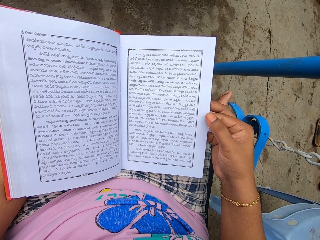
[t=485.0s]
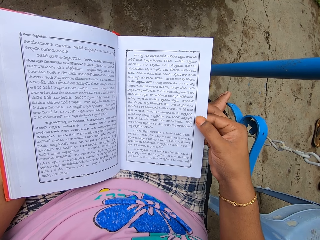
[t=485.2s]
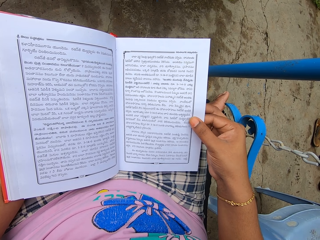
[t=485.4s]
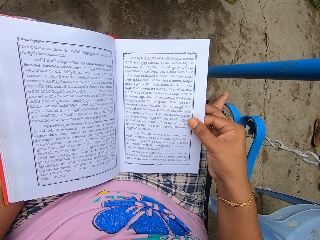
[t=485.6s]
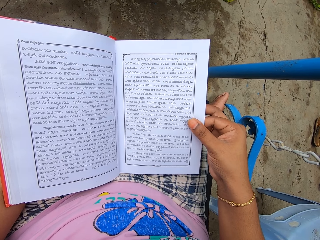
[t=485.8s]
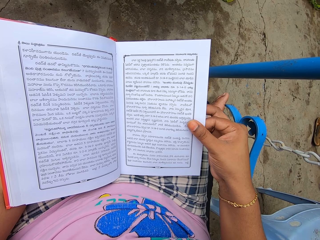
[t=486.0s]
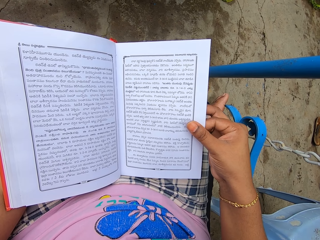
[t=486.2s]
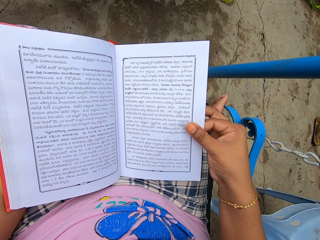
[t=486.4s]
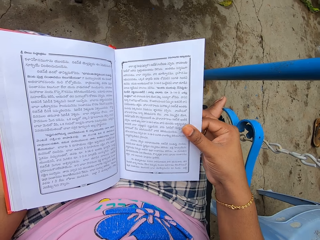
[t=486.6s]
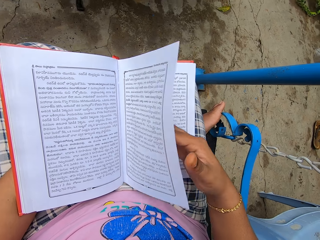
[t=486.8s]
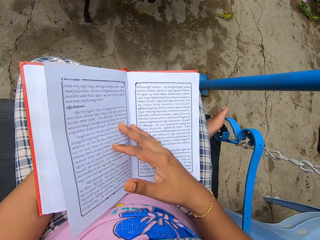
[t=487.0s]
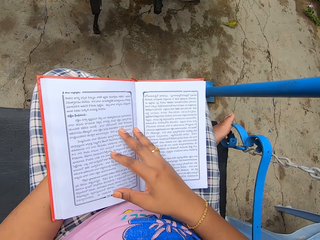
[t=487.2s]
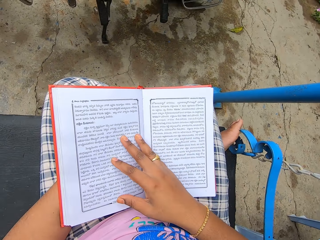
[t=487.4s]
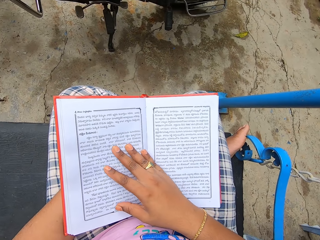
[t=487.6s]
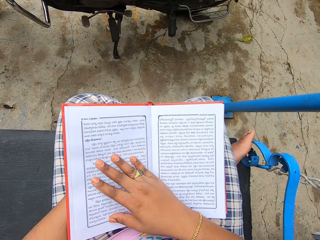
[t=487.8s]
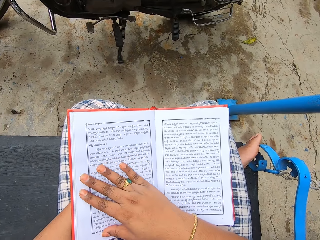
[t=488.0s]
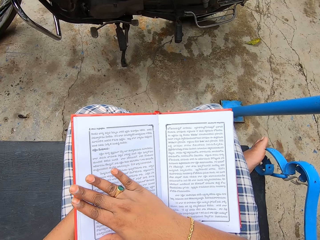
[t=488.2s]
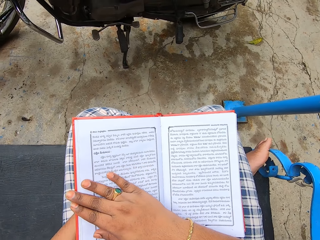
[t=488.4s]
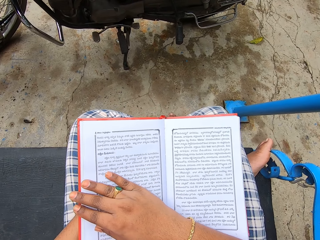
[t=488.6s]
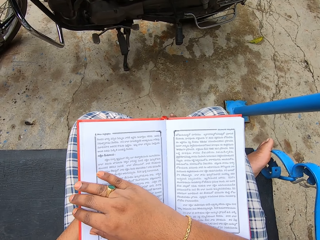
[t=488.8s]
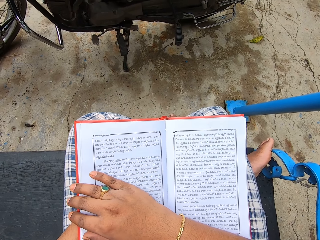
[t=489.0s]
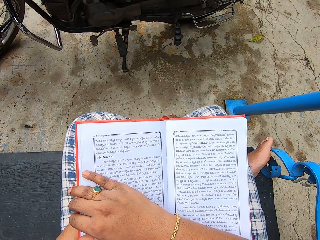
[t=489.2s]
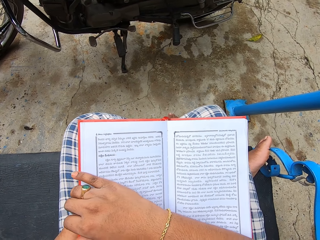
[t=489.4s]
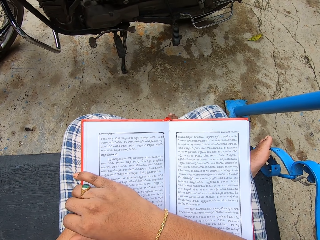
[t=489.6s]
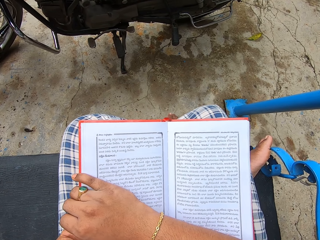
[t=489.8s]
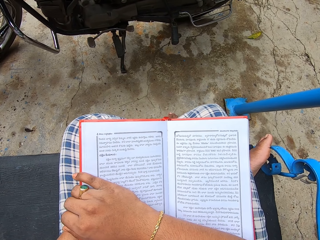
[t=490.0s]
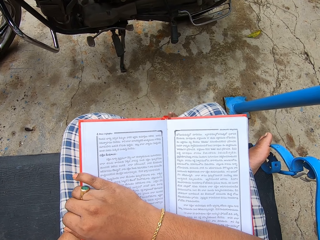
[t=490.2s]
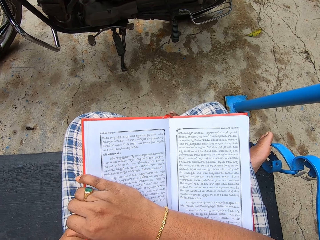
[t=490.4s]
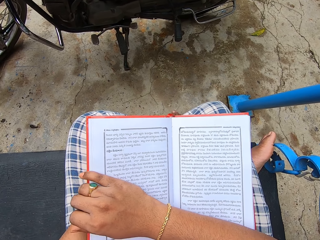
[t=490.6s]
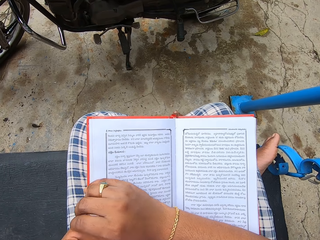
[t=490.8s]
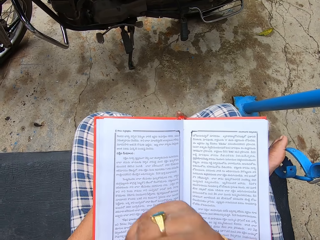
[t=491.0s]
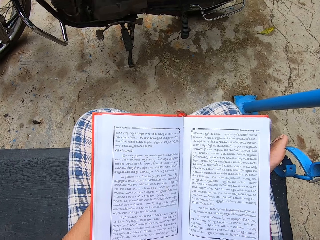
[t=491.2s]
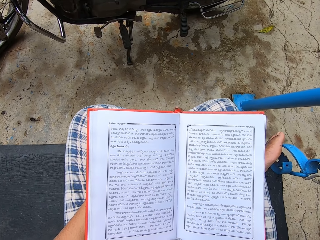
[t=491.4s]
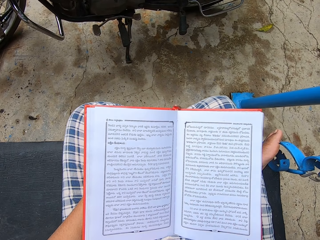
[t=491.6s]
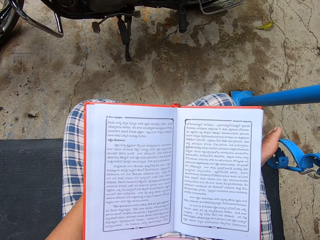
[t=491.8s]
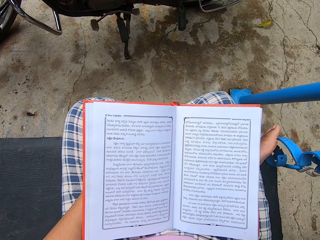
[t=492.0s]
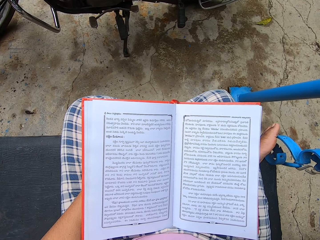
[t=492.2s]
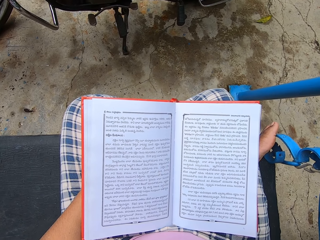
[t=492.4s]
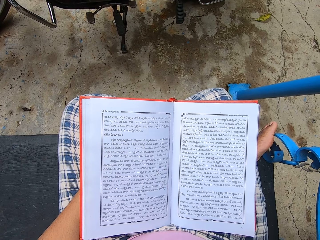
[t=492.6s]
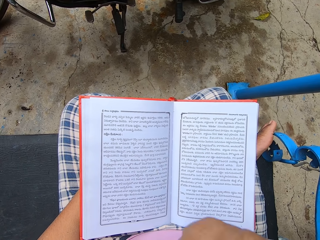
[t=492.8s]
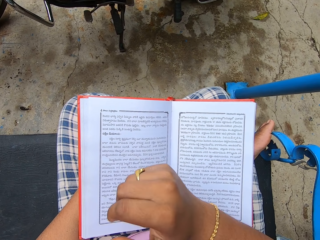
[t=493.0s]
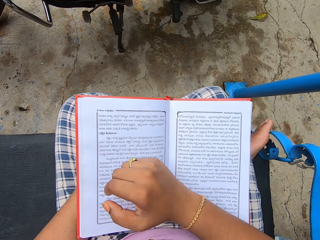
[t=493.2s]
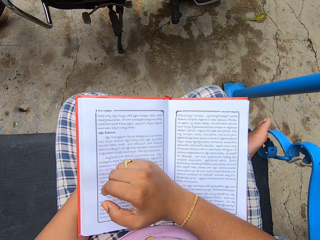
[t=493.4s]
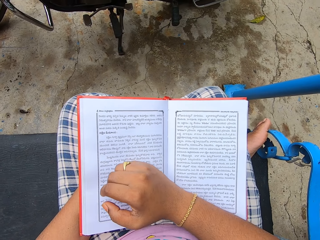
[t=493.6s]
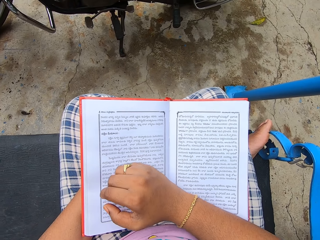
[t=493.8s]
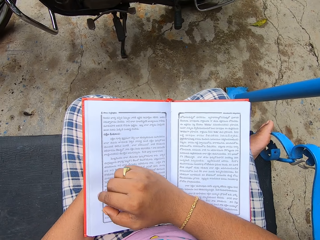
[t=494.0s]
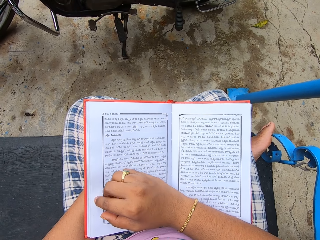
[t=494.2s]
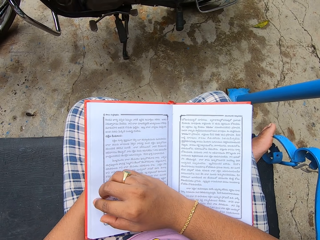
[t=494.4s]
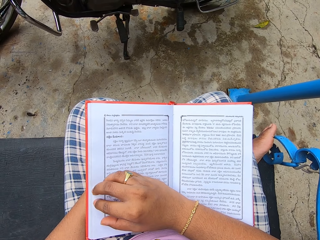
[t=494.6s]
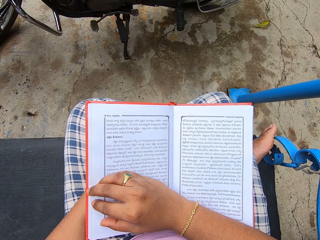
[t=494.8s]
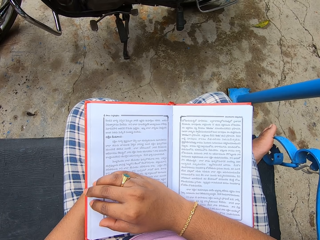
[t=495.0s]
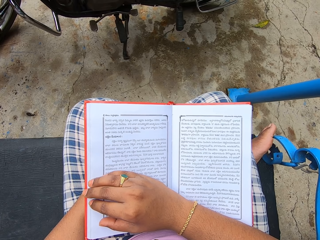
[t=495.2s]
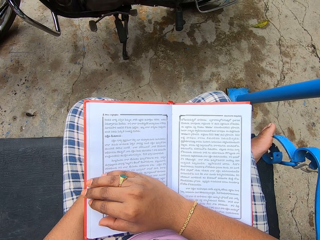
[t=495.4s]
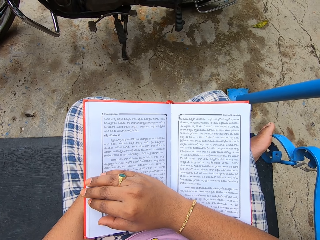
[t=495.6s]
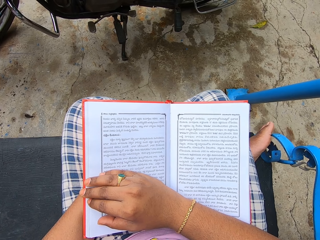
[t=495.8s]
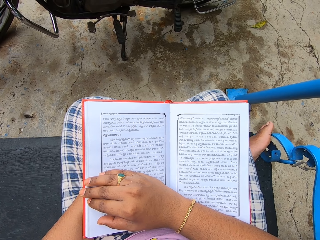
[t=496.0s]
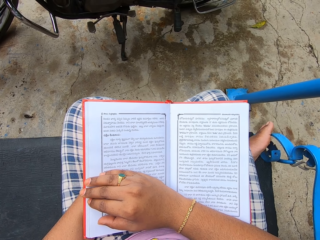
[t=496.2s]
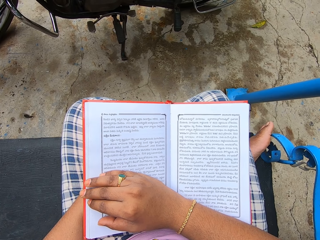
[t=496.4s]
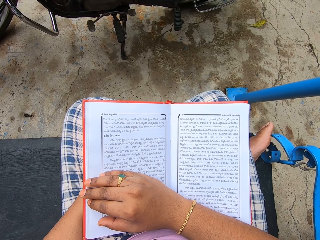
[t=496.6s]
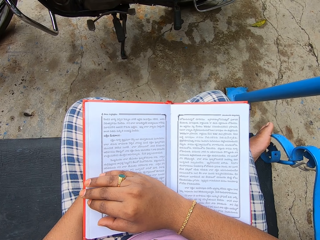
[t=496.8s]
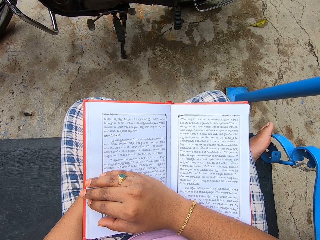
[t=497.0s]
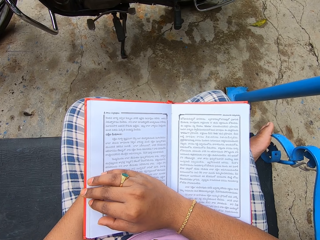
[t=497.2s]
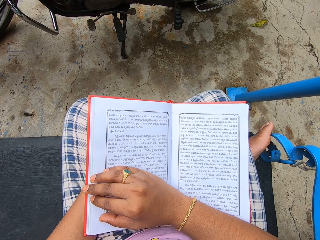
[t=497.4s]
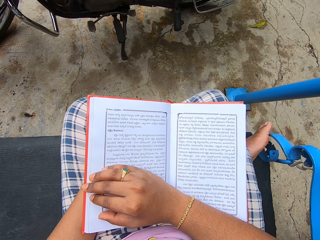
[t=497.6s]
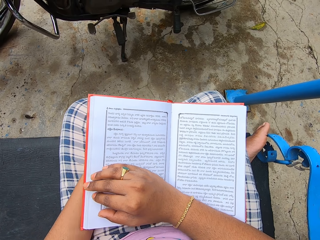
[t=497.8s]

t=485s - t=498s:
The camera wearer opens a new page of the Koran book. They read the book. They move a hand. They read the Koran outside the house. They move a hand.

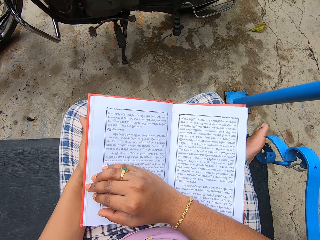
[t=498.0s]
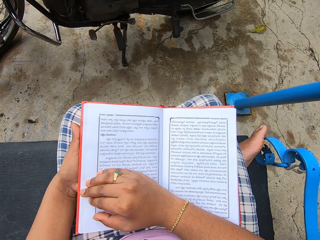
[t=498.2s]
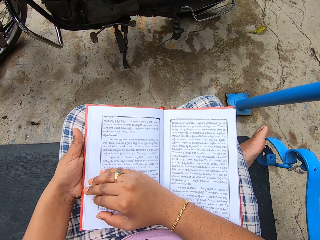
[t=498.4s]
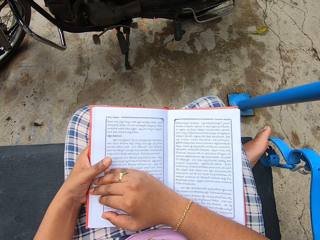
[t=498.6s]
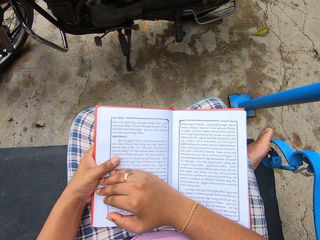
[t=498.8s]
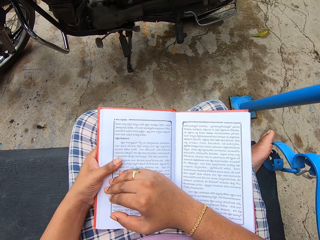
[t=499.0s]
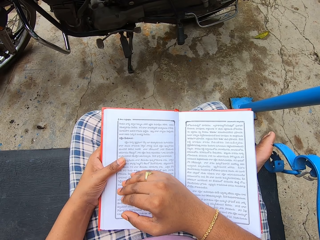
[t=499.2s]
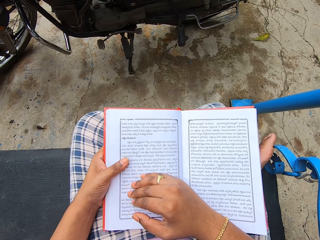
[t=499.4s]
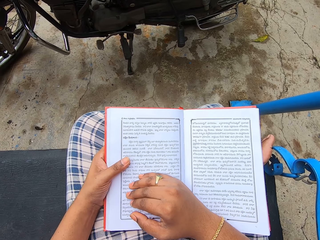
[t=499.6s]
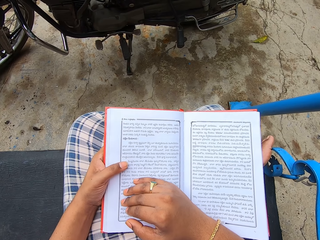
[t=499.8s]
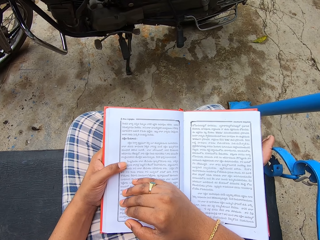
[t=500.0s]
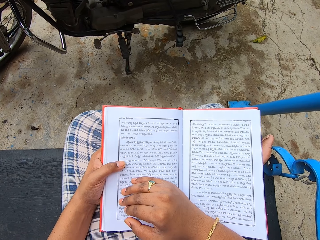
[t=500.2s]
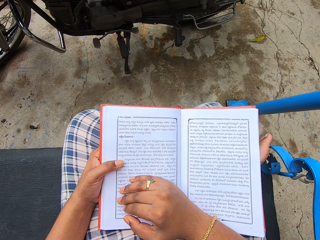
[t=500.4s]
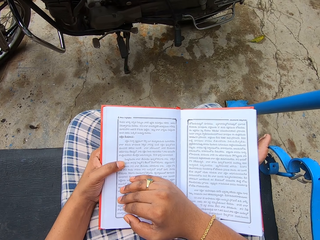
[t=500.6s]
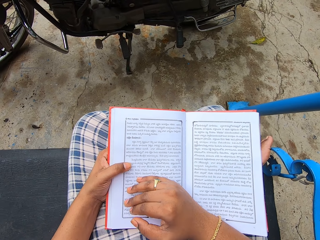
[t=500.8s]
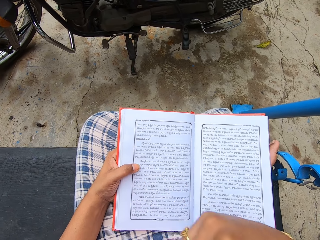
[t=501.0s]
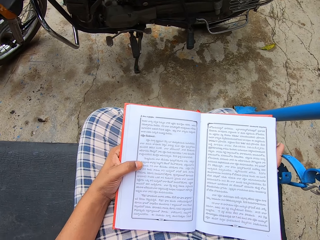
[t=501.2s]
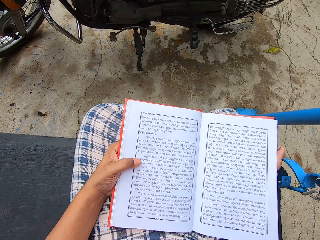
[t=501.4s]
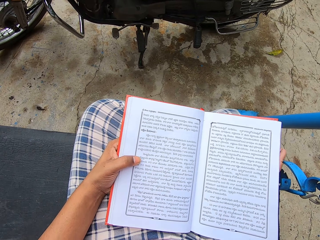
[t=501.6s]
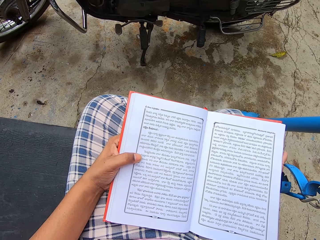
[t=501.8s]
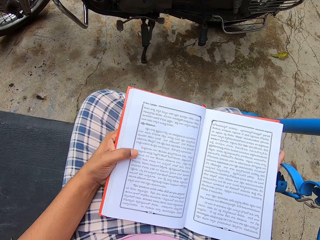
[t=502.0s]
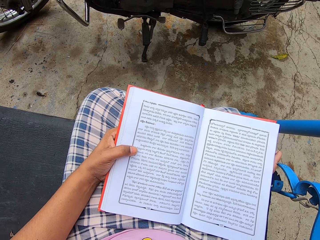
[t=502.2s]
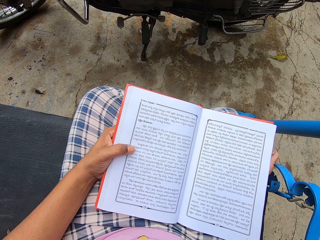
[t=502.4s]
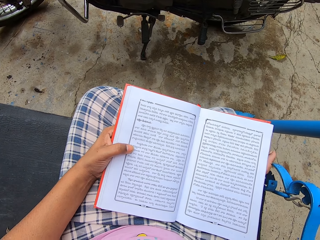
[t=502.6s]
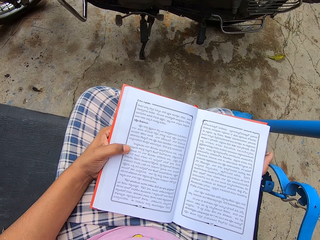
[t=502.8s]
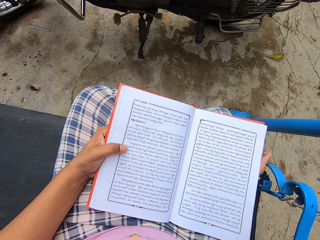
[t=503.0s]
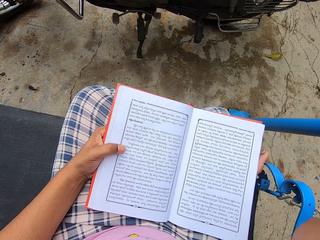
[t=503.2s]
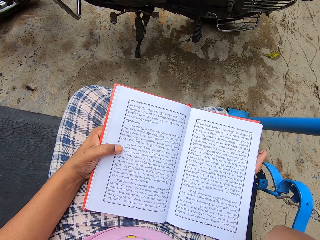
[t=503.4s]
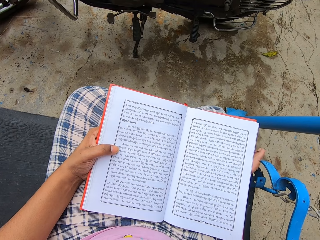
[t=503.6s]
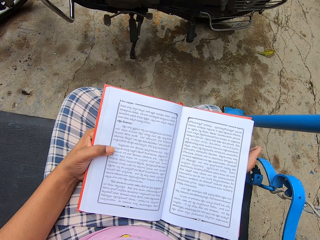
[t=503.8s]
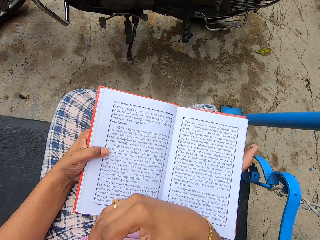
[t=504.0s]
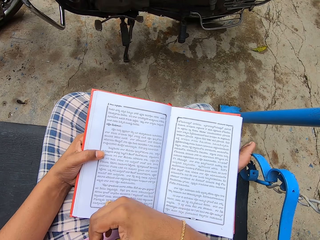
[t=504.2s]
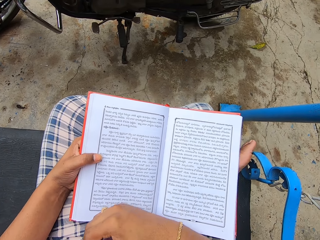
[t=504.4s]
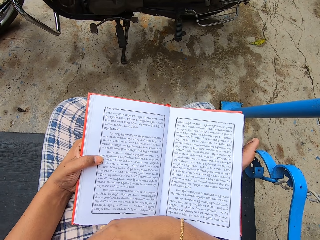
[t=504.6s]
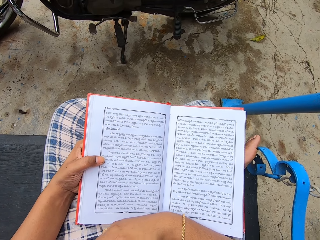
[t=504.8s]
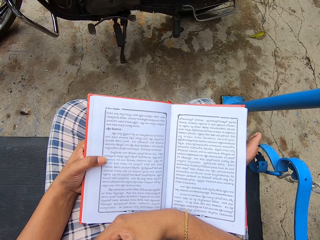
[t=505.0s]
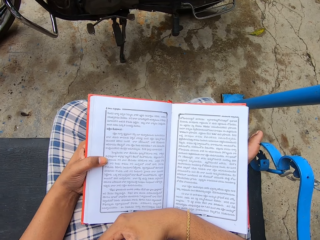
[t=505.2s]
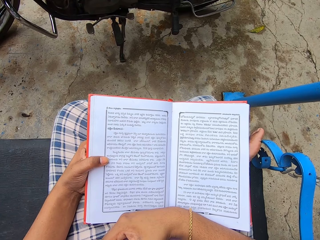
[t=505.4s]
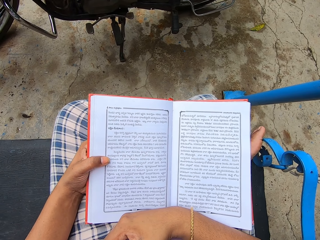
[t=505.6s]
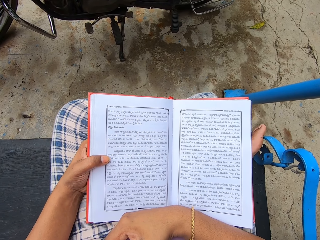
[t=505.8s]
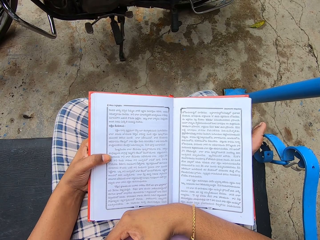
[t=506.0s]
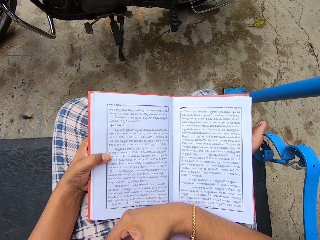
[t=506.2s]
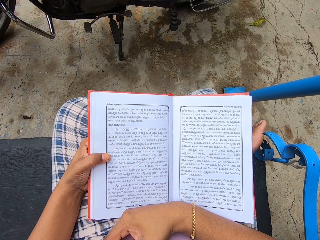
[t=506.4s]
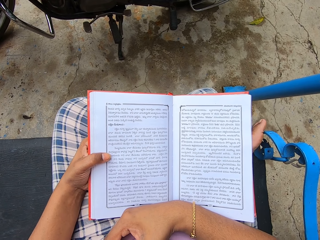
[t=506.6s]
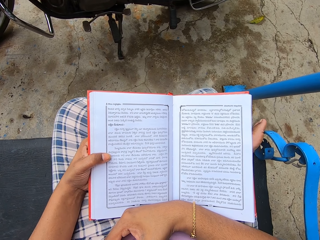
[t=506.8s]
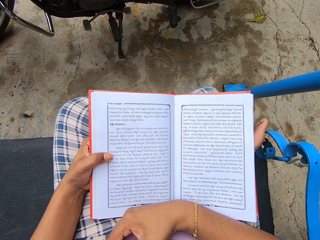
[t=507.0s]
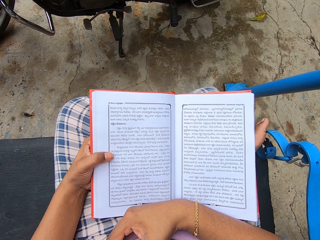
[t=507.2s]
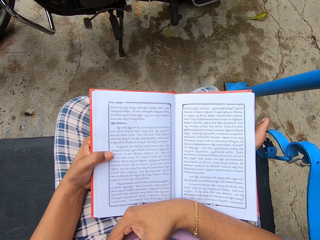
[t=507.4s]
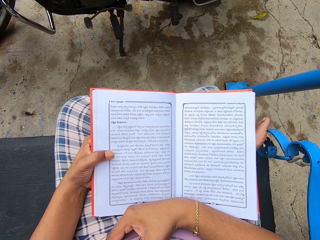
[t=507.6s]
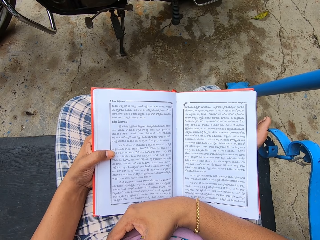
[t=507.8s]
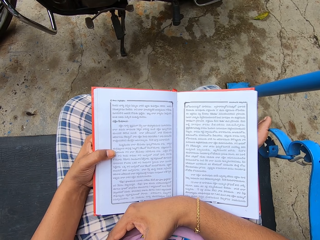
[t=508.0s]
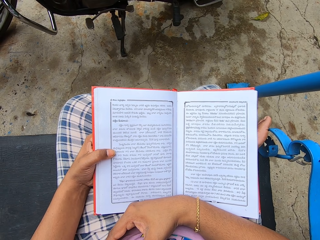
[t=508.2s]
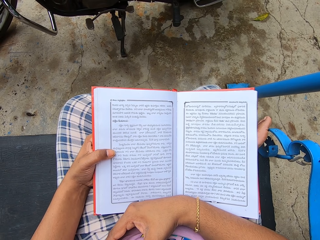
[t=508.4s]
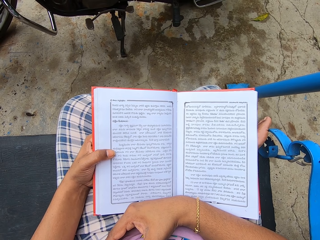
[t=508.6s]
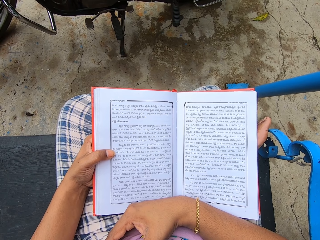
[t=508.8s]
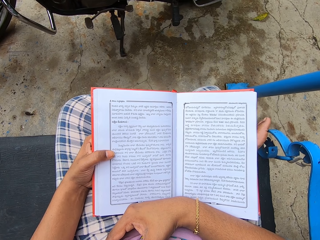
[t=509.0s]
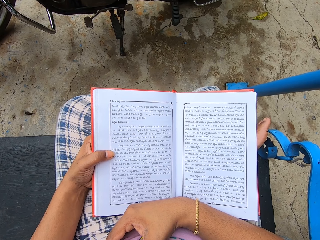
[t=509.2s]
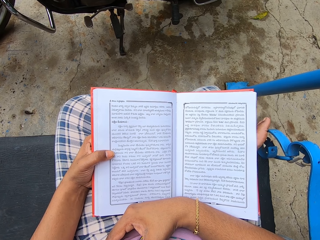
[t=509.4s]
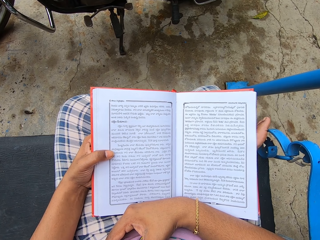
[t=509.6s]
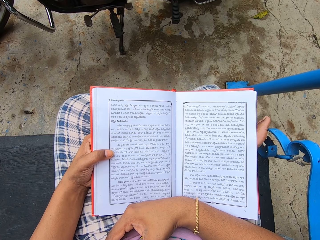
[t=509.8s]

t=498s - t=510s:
The camera wearer reads a book.
